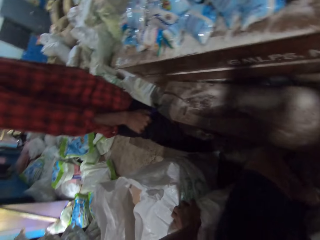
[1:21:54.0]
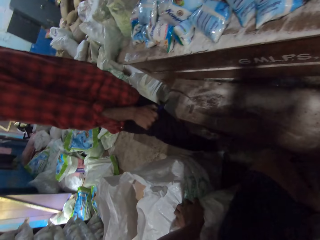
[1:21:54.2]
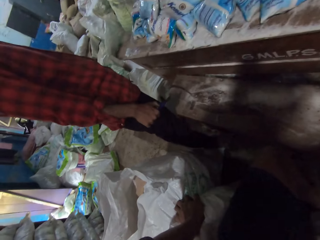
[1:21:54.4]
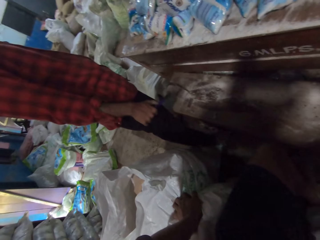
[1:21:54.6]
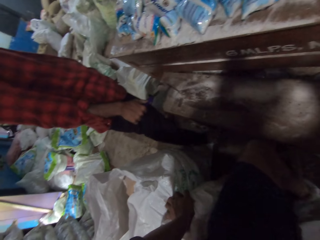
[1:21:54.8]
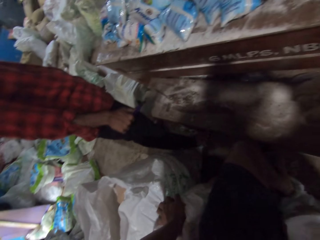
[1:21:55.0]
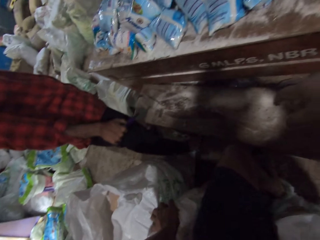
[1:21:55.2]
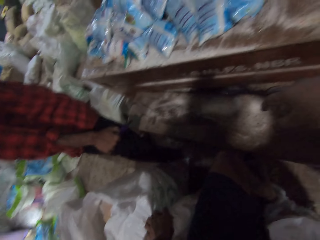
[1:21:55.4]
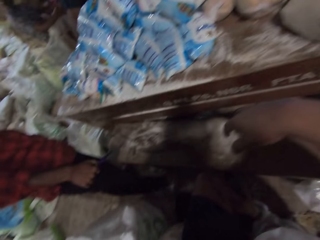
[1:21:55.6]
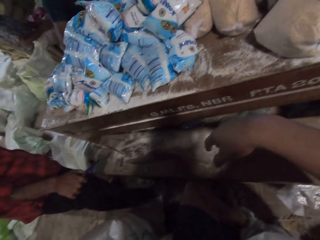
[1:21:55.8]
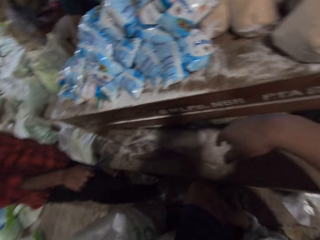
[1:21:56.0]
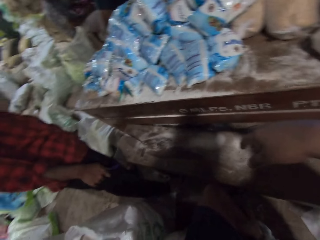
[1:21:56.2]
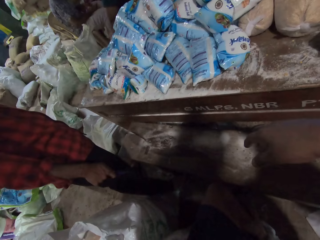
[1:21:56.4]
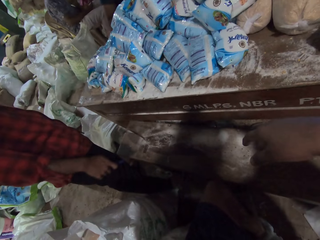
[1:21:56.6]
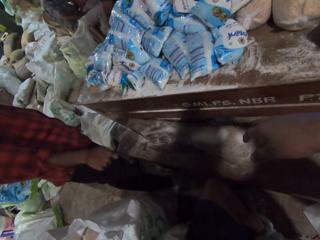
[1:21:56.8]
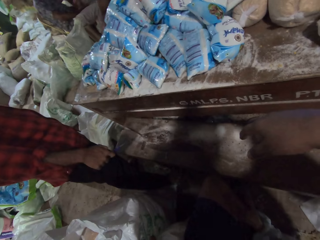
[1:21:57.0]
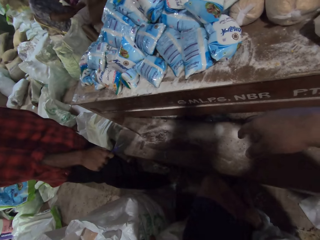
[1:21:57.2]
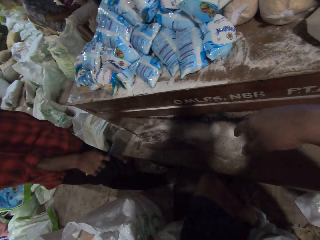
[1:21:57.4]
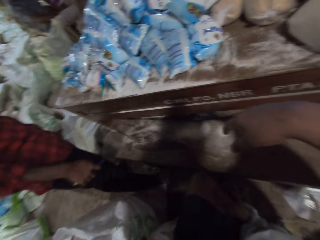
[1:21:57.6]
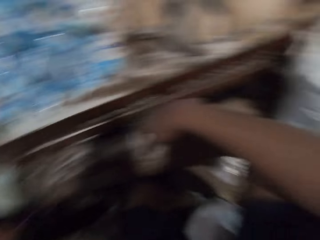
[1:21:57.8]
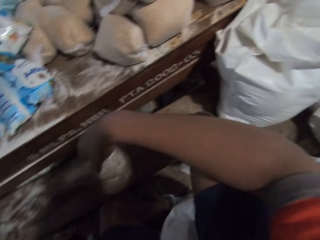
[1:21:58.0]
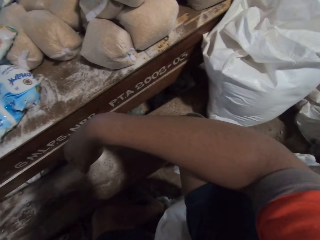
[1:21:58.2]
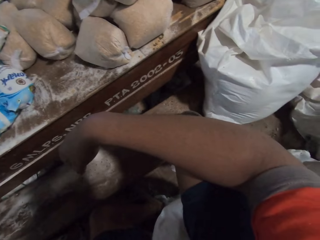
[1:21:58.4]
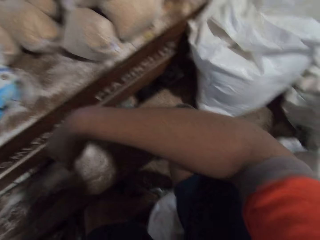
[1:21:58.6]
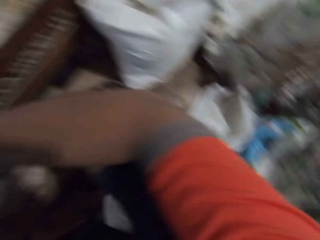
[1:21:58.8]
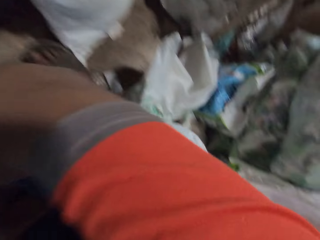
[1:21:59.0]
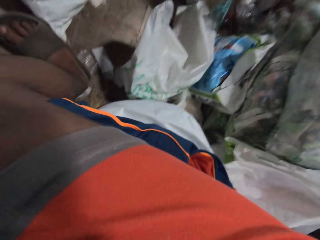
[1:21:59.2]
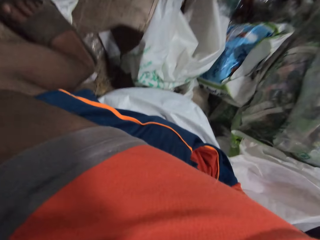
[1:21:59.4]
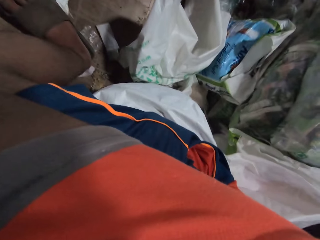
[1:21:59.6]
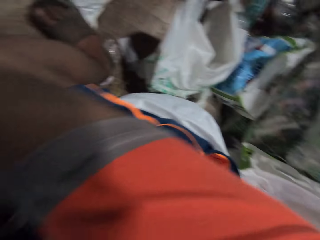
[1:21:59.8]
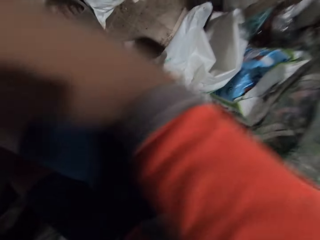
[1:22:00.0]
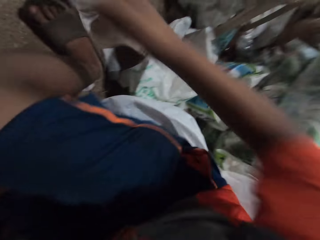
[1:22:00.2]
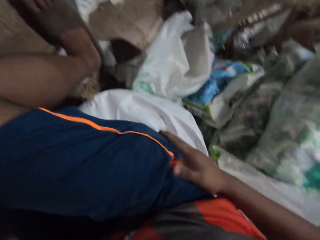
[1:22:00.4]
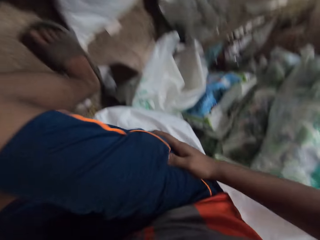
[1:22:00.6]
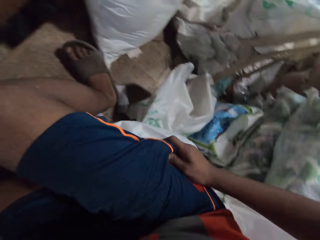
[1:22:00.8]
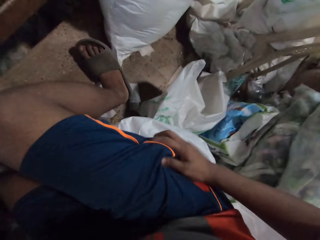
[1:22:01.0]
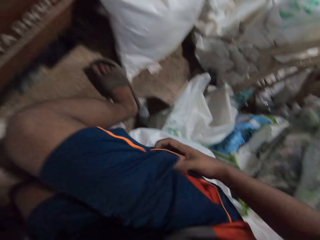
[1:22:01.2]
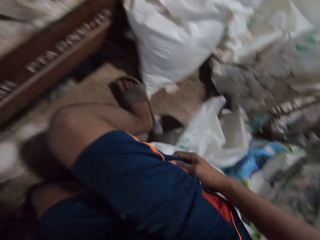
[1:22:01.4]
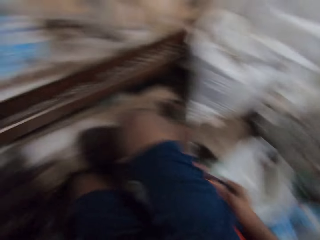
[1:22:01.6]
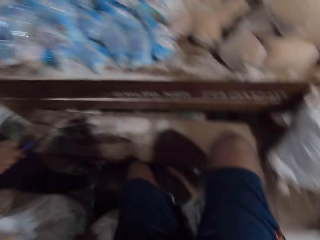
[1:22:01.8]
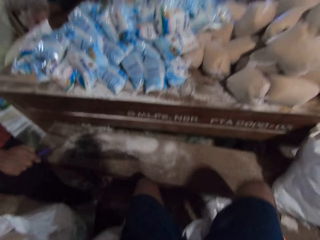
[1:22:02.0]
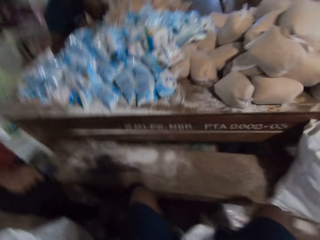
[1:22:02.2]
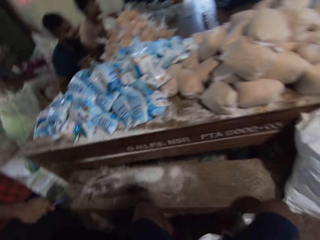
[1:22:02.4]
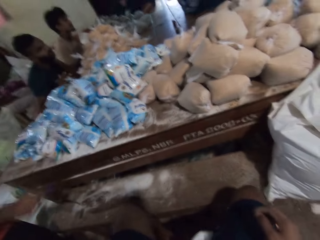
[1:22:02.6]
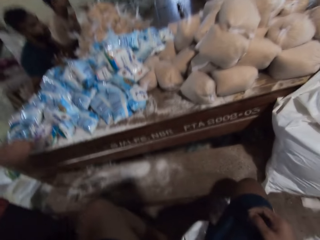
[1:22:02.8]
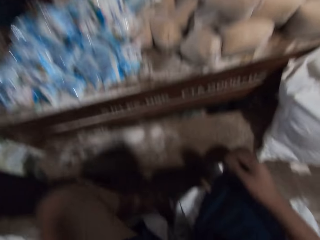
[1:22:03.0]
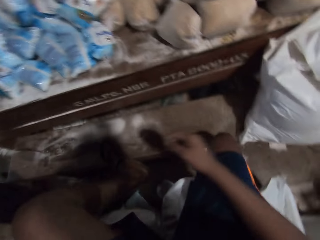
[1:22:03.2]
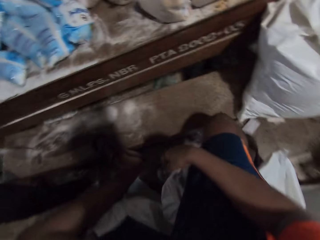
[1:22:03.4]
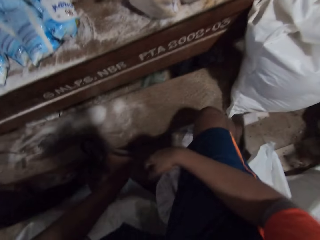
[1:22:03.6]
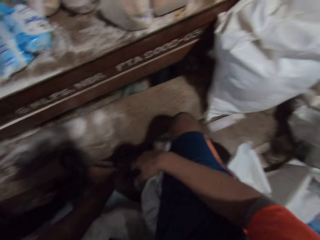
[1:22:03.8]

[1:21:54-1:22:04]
The camera wearer touches the pocket.

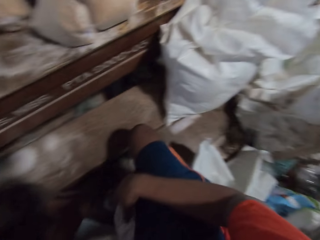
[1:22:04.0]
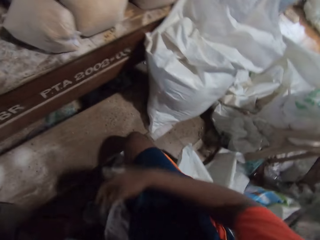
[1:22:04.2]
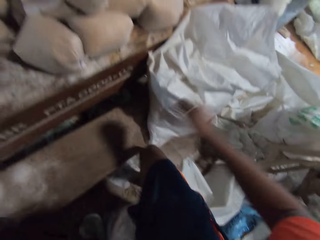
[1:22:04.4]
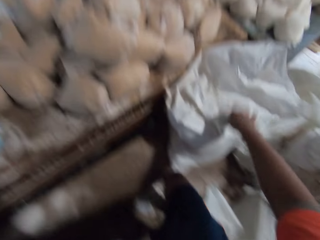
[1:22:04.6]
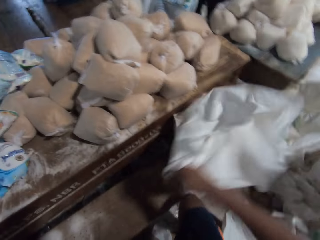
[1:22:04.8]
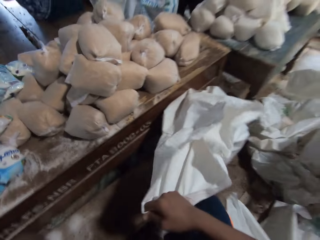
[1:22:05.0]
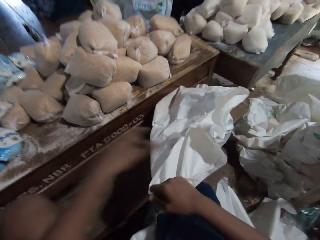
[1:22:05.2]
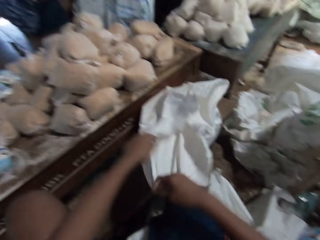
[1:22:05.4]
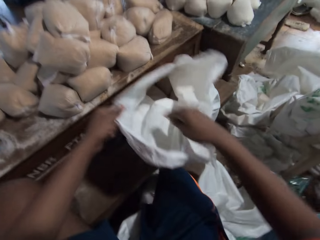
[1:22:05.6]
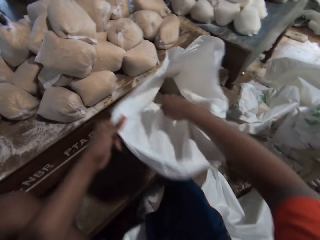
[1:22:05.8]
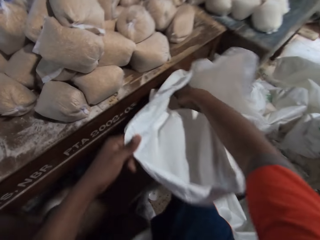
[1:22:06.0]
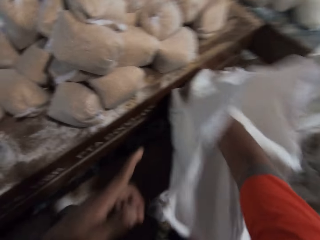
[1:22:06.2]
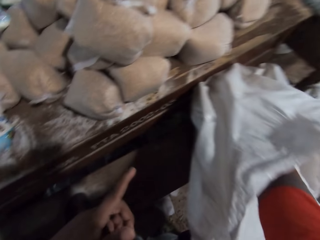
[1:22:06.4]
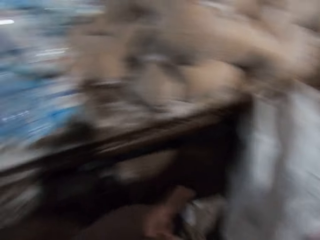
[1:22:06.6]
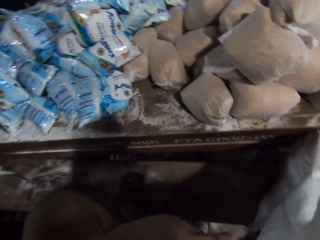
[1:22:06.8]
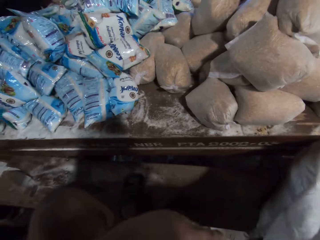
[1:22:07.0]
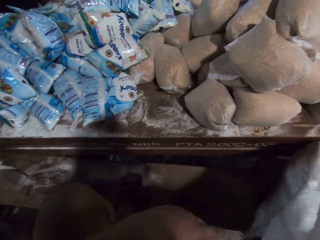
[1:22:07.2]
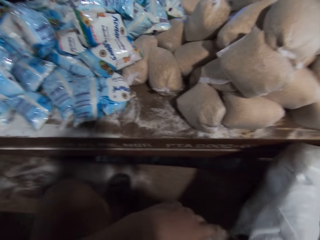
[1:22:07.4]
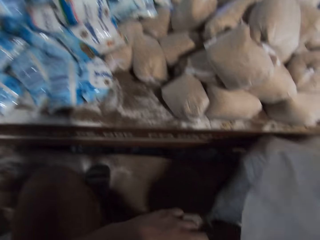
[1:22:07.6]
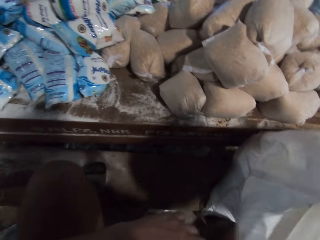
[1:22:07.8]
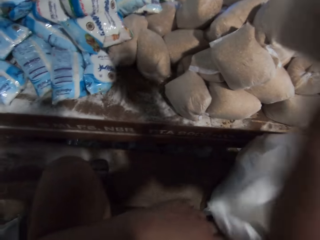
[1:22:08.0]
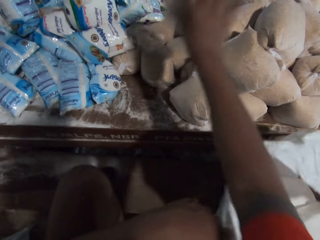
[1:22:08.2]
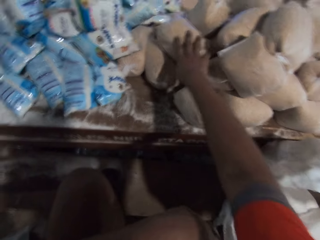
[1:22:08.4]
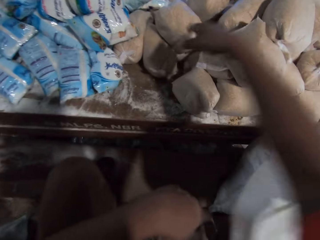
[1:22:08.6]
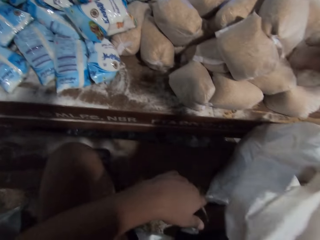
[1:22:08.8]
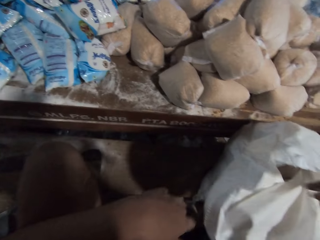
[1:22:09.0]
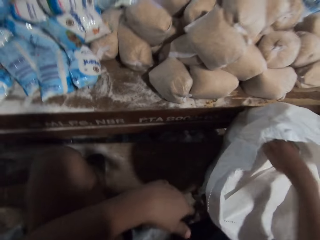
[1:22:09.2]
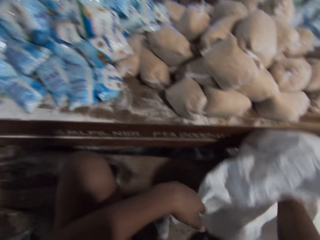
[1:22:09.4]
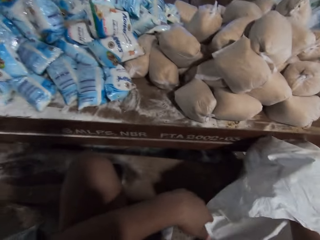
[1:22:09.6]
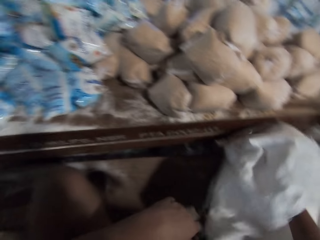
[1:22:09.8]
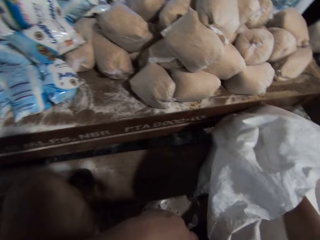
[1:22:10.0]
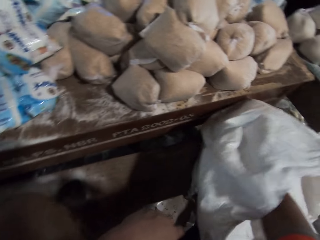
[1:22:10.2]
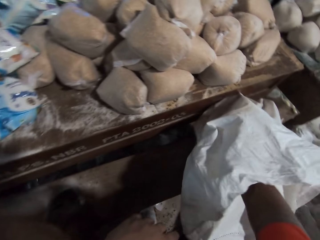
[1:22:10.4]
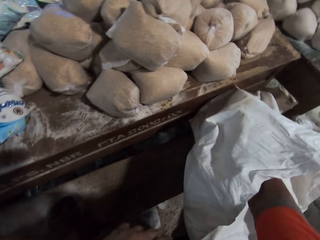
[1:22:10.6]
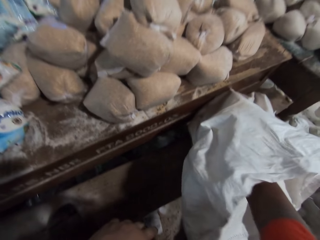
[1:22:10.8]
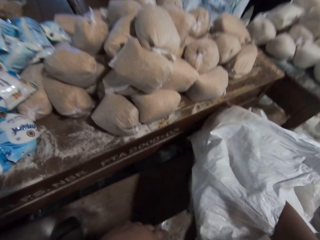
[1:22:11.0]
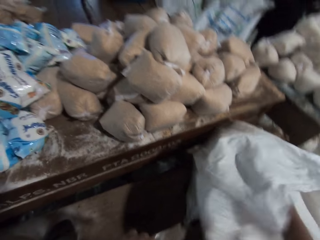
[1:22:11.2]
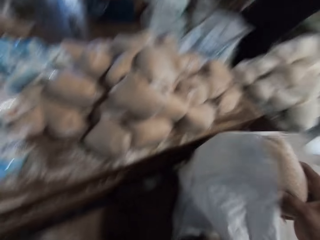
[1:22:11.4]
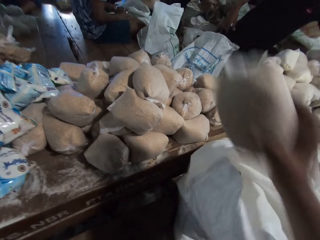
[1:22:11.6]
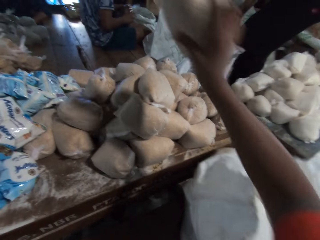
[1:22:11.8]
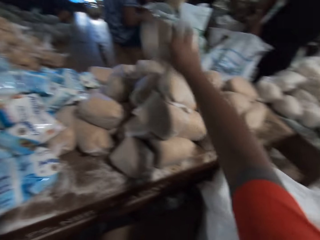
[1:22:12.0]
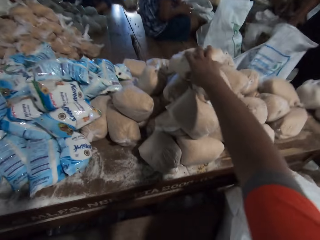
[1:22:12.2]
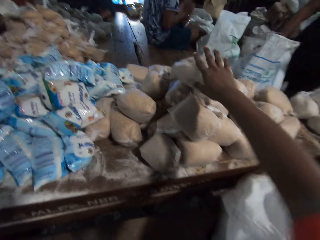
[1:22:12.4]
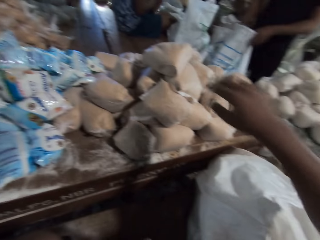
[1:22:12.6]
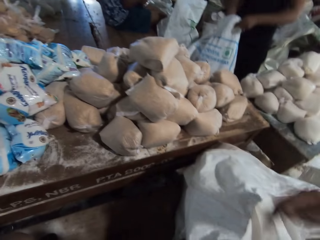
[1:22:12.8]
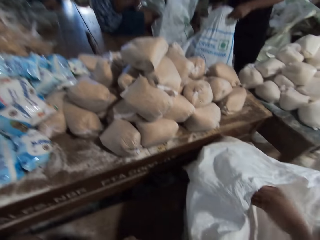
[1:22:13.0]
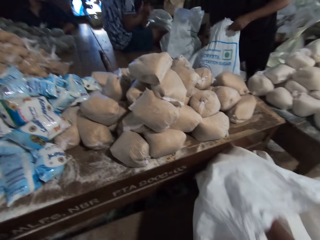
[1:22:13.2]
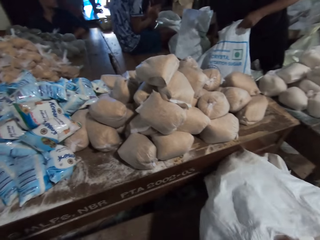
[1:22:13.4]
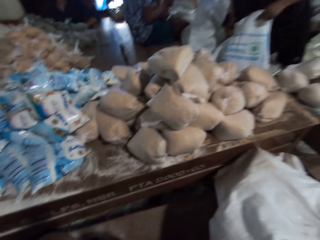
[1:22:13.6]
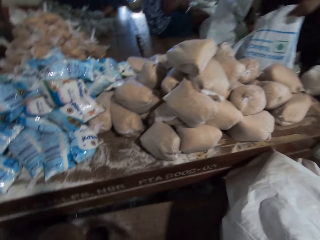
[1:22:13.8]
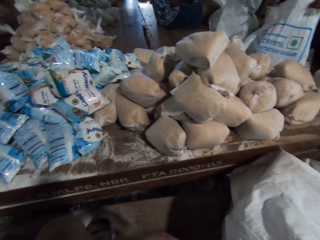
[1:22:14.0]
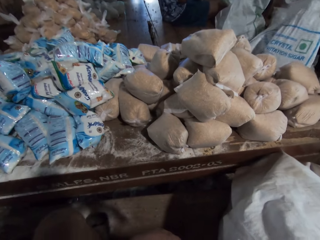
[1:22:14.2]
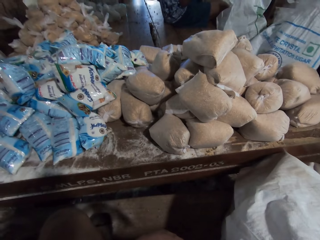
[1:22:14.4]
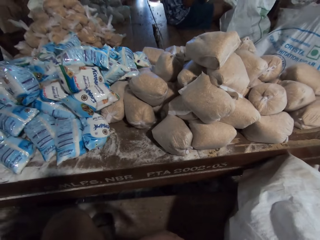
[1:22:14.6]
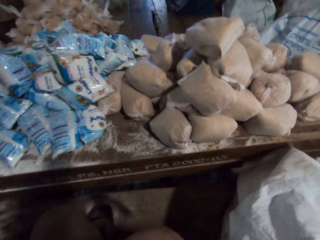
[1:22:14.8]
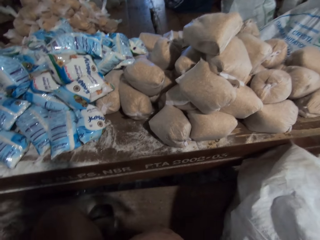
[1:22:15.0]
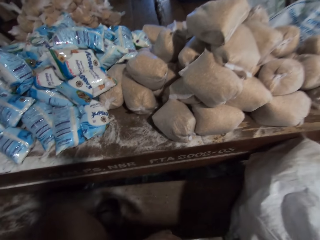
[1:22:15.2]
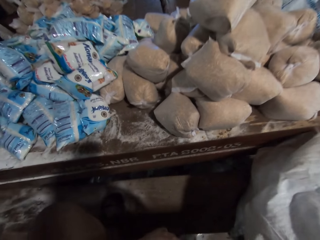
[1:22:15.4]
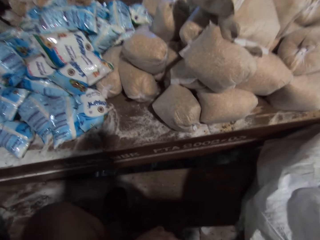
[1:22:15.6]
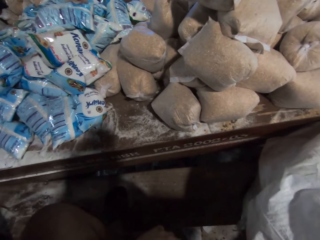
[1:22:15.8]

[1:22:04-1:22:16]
The camera wearer looks at the products. He takes a pack of broken wheat from a sack of broken wheat with his right hand. He drops the pack of broken wheat in his right hand on the table. He takes the pack of broken wheat from the sack of broken wheat with his right hand. A man picks a pack of broken millet from the table with his left hand. He passes the pack of broken millet from his left hand to his right hand. The camera wearer drops the pack of broken wheat in his right hand on the table.
